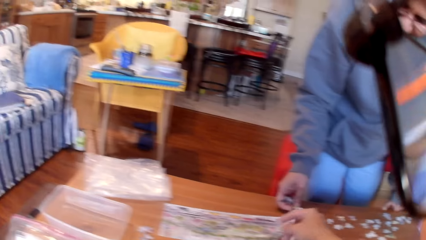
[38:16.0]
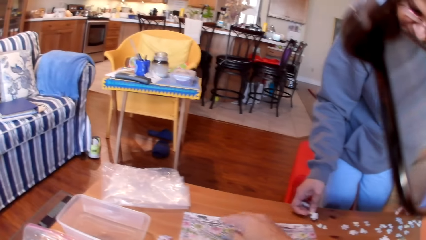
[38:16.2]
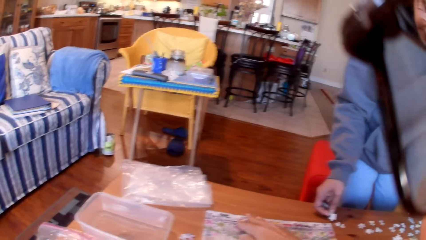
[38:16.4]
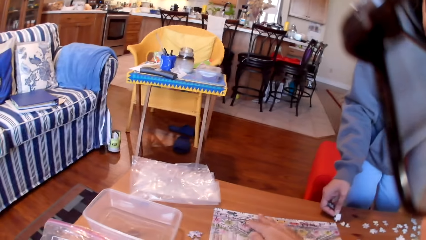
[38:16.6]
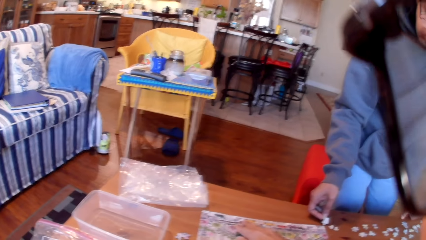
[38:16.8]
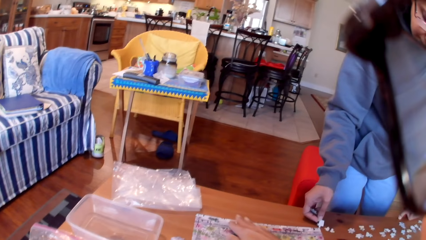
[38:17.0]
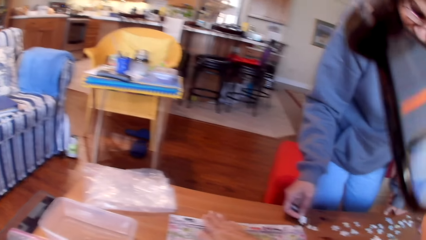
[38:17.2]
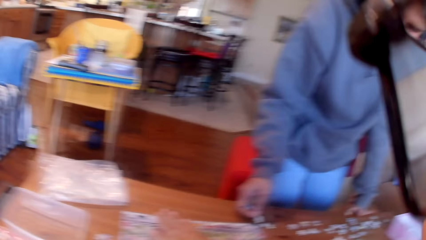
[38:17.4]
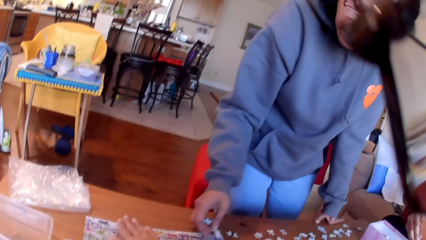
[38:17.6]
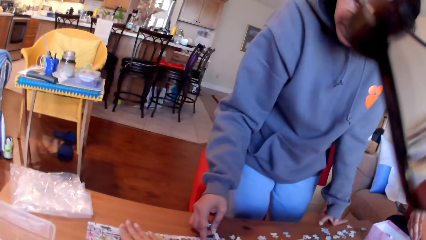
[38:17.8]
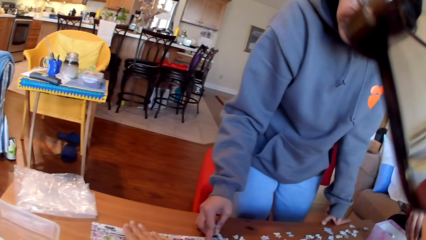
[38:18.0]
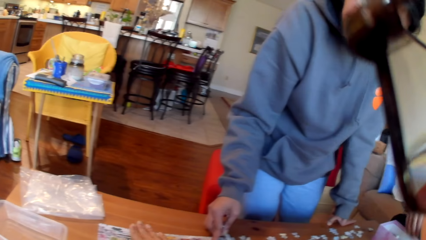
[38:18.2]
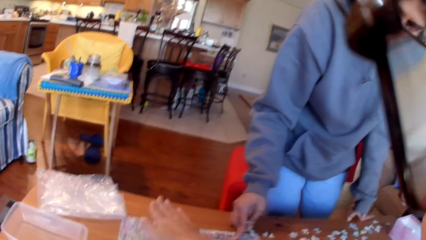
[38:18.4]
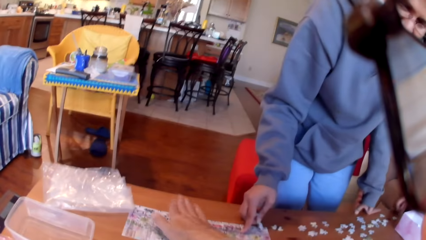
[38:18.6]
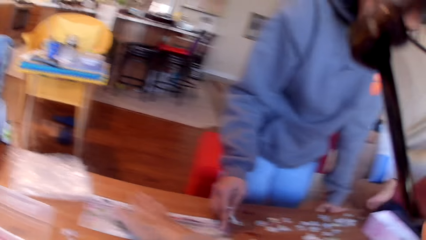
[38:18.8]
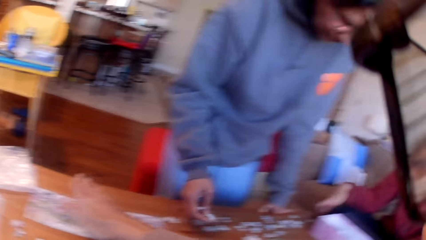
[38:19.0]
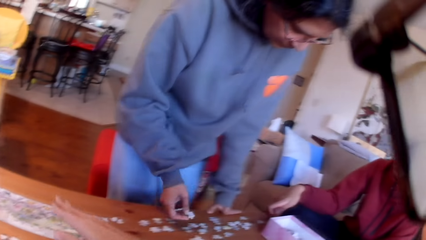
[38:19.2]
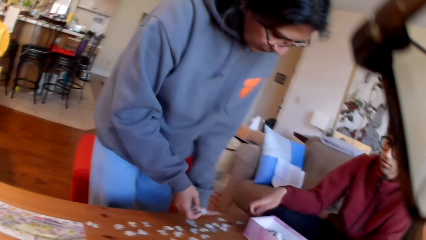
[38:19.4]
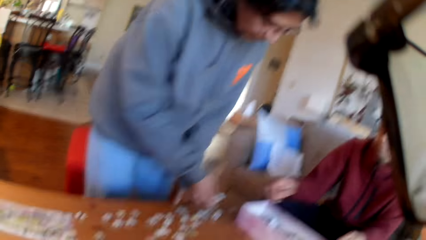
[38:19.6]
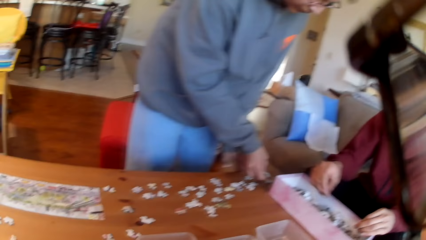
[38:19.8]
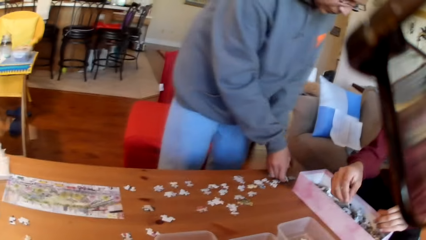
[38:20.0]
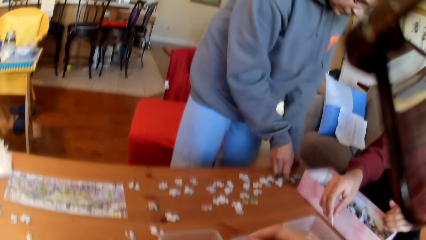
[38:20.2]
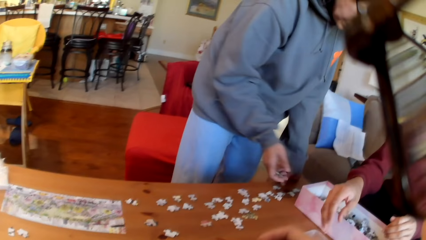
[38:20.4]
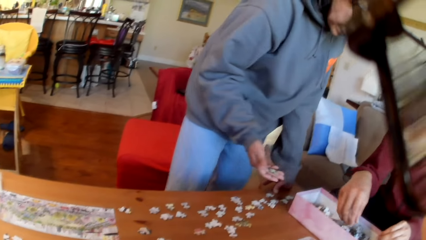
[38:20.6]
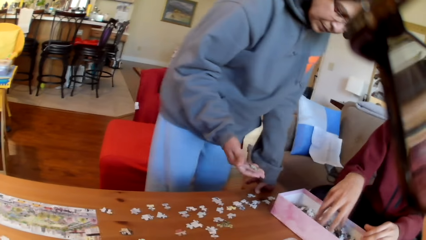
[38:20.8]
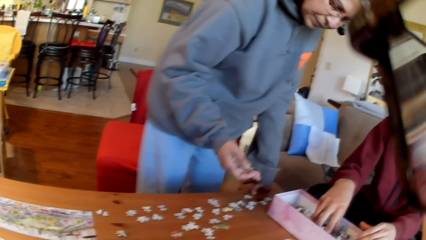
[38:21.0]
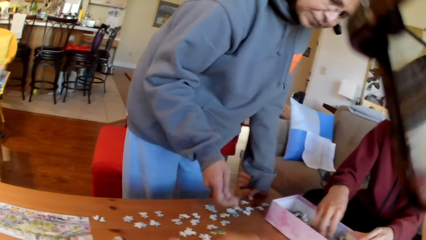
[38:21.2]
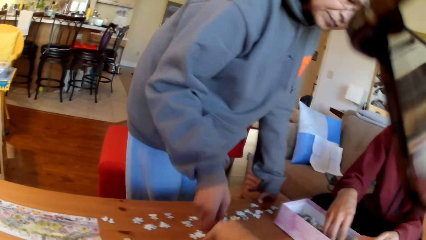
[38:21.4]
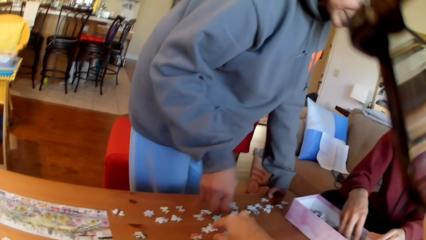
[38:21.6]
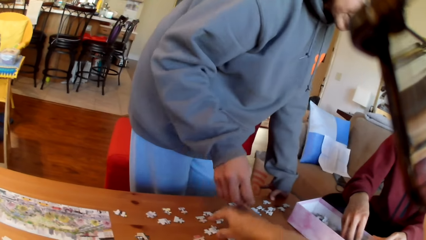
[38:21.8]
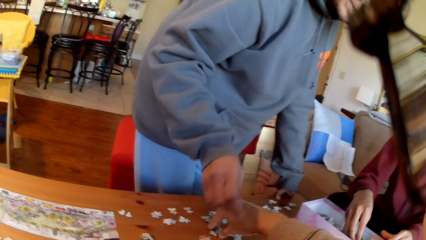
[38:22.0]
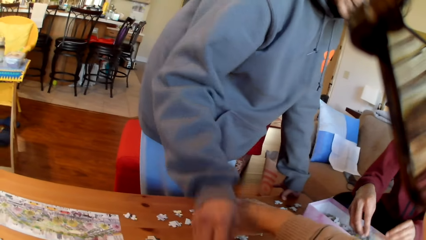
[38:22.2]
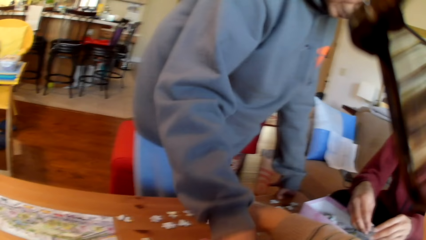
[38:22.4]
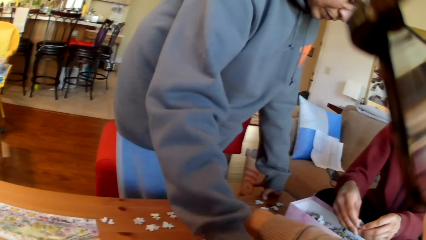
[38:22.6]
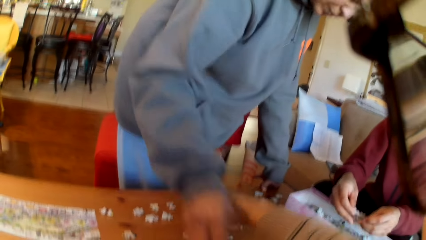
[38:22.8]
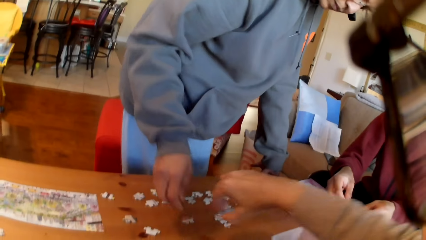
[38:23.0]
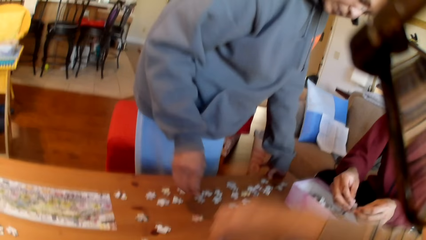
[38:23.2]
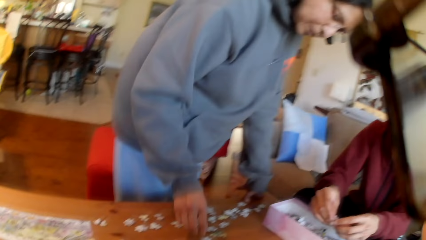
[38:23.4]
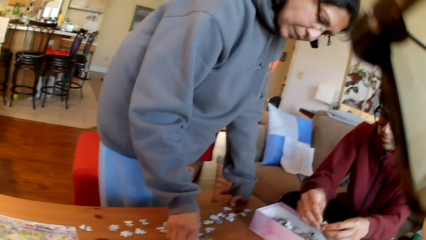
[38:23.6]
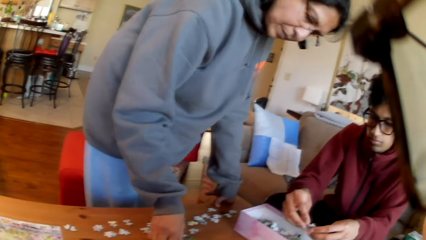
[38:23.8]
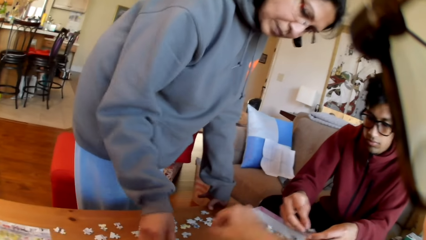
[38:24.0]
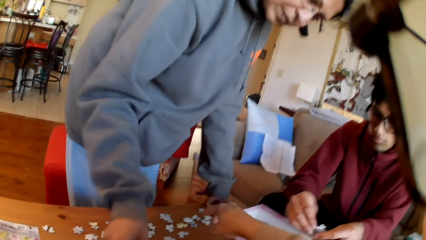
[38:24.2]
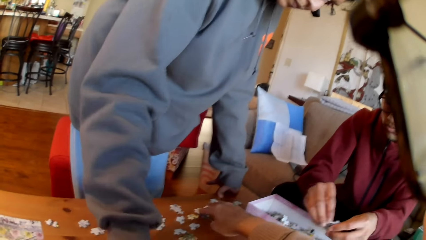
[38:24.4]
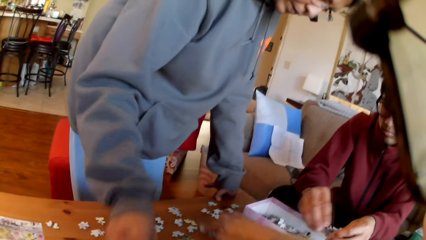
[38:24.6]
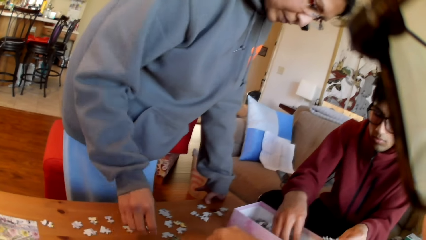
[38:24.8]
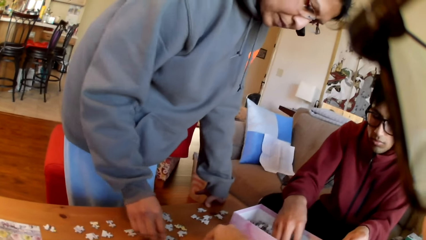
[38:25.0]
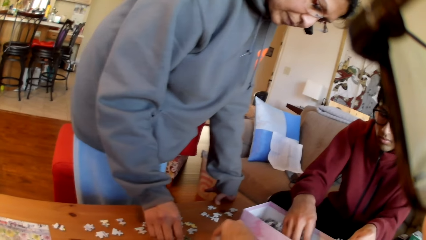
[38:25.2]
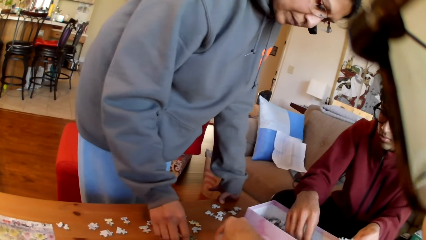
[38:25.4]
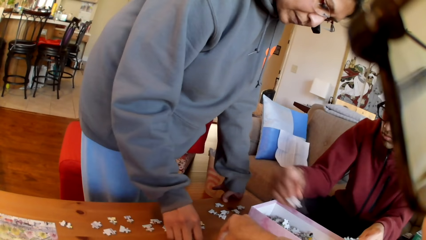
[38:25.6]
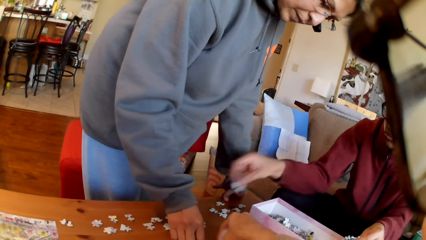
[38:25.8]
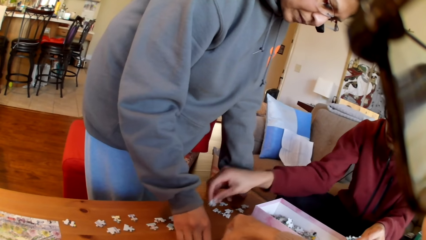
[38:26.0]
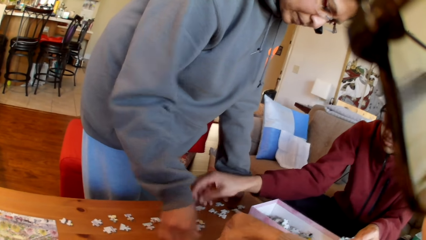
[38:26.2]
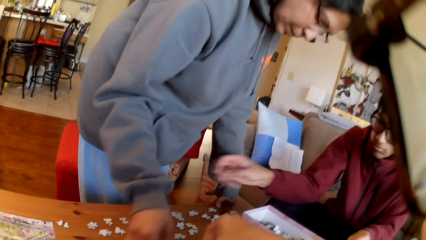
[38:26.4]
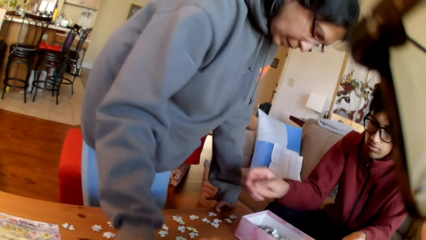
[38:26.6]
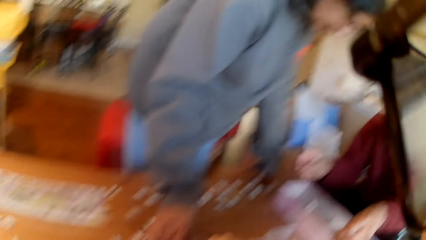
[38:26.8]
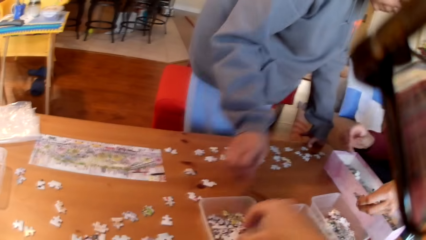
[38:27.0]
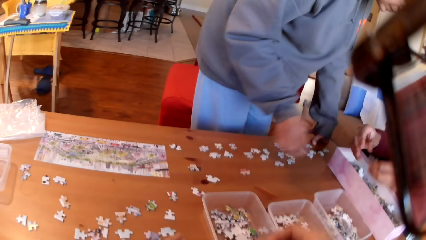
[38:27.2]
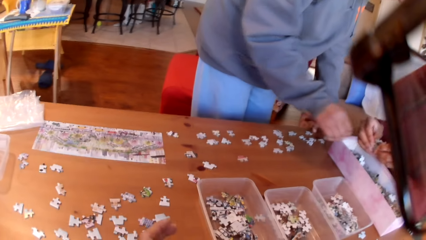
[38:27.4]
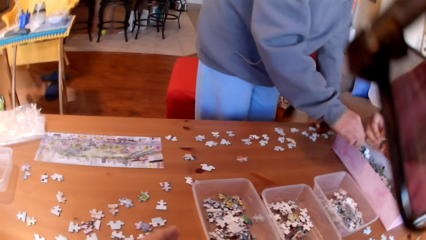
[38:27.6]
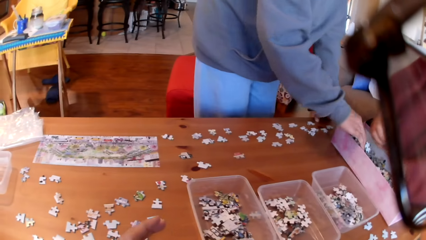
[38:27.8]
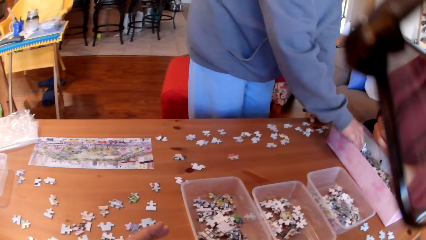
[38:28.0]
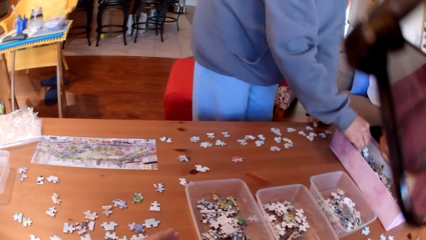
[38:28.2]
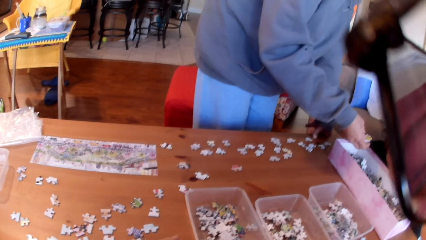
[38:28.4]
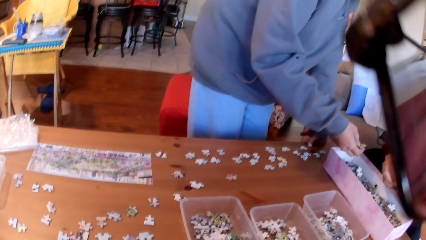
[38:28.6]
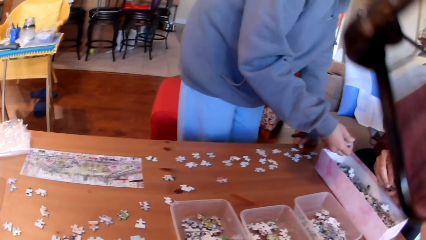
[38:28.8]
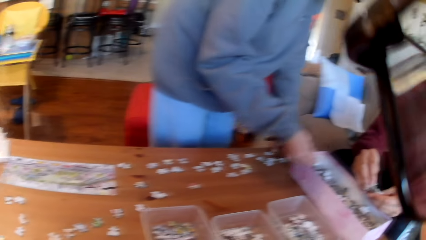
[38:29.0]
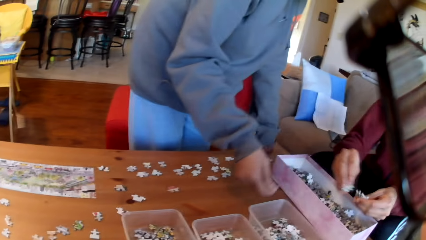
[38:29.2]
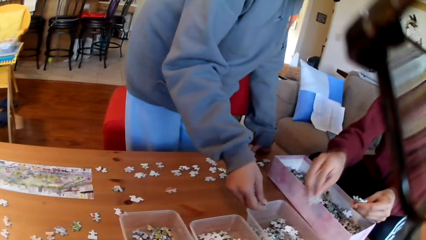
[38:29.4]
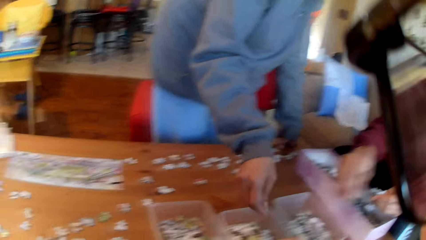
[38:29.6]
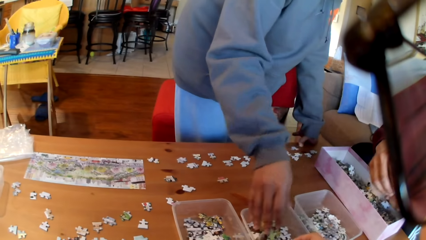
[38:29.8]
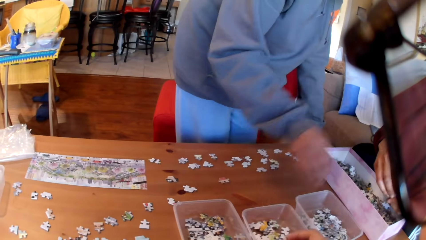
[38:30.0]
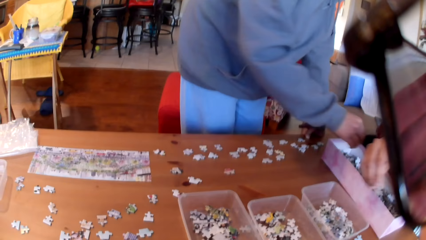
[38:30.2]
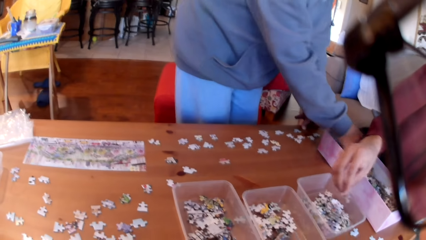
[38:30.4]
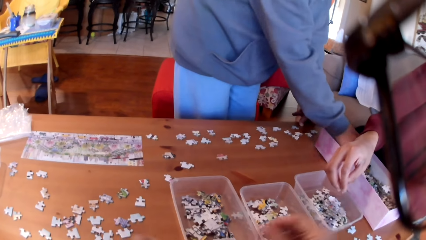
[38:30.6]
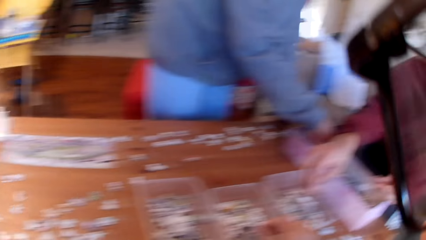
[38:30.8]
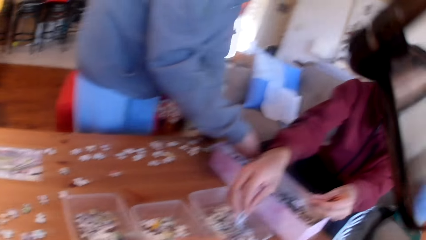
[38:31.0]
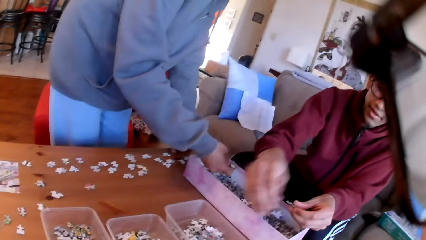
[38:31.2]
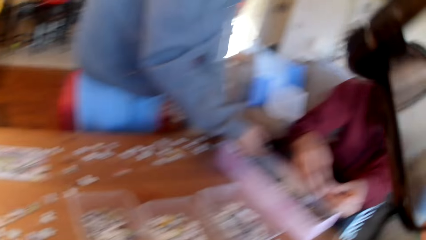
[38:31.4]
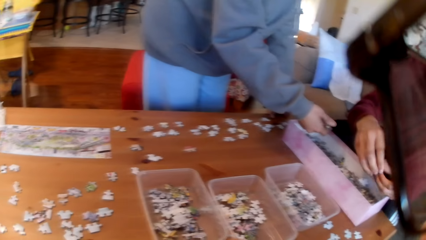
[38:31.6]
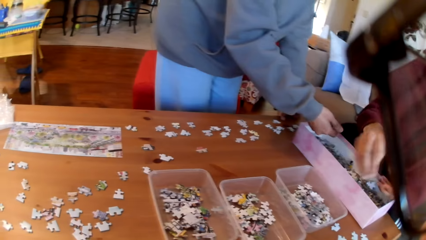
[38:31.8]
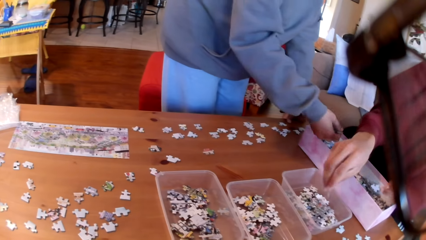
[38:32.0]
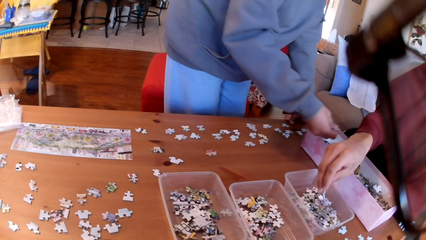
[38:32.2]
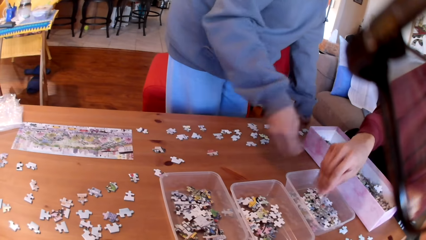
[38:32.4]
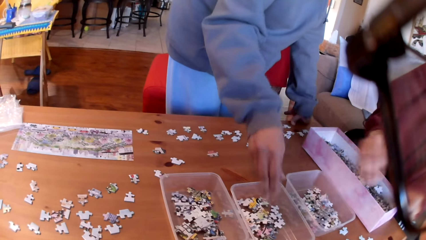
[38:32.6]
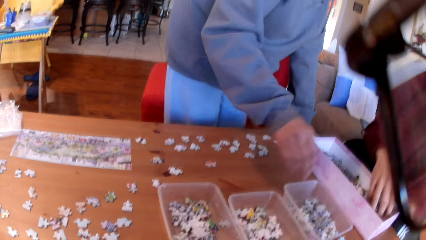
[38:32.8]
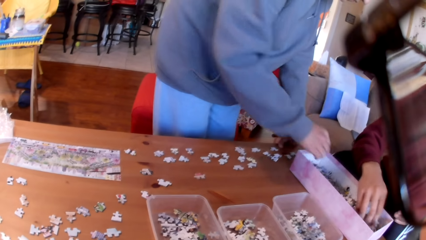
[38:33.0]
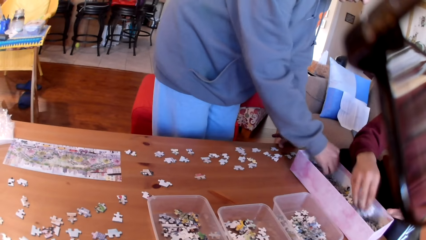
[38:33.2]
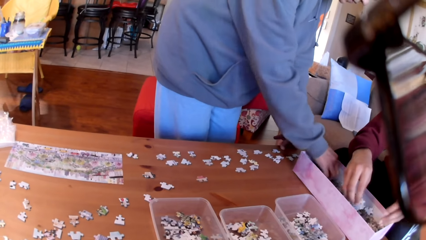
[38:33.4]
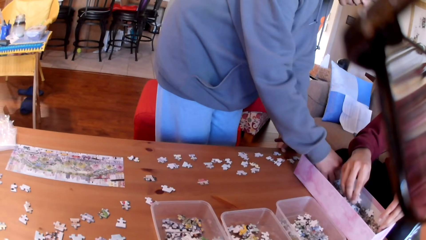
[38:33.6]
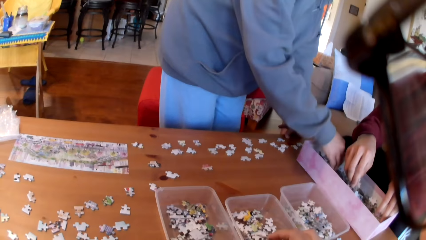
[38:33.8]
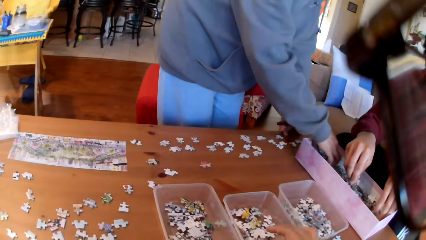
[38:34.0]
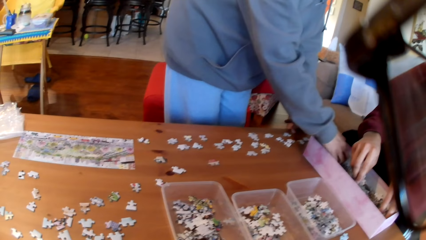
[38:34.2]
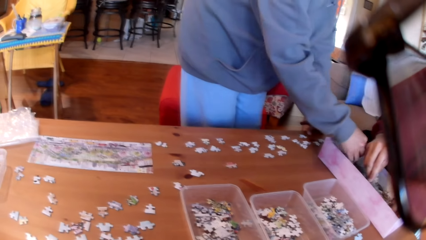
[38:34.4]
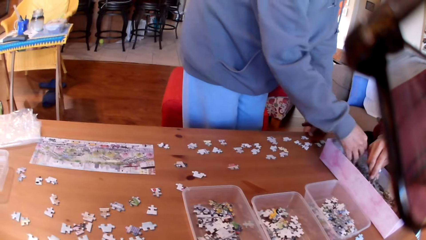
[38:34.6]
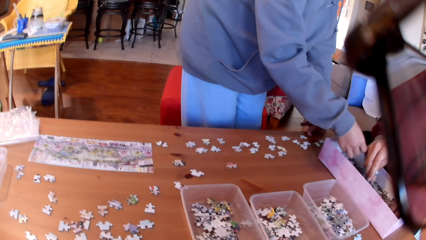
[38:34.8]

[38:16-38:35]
The camera wearer touches a paper. They converse with the colleagues. A man touches the table. A woman takes a puzzle. The man puts the puzzle on the table. The woman puts the jigsaw puzzle aside and looks at the puzzle. The camera wearer picks up the jigsaw puzzle. The woman puts the puzzle in the tin and arranges the jigsaw puzzle. The man separates the puzzles. The camera wearer takes a puzzle. The woman puts the puzzle in the tin. The man arranges the jigsaw puzzle and puts the puzzle on the table. The camera wearer puts the puzzle in the tin. The woman picks up the jigsaw puzzle. The man separates the puzzle and puts the puzzle in the tin. The woman puts the puzzle in the tin. The camera wearer puts the puzzle in the tin. The man converses with the colleagues and puts the puzzle in the tin. The woman puts the jigsaw puzzle in the tin. The man takes a puzzle. The camera wearer puts the puzzle in the tin. The woman takes a puzzle.
